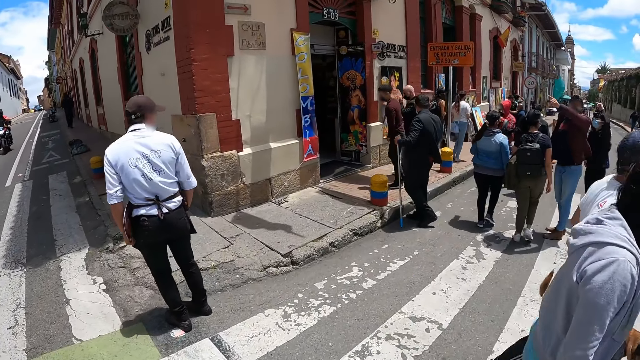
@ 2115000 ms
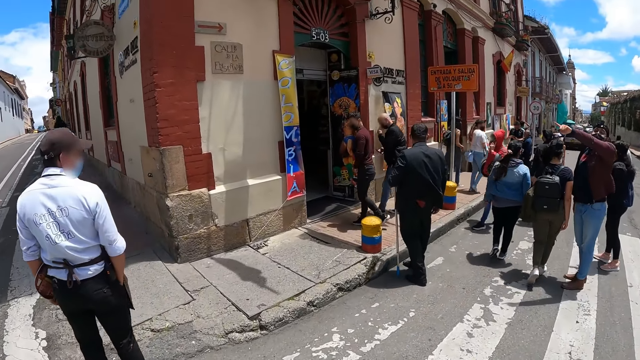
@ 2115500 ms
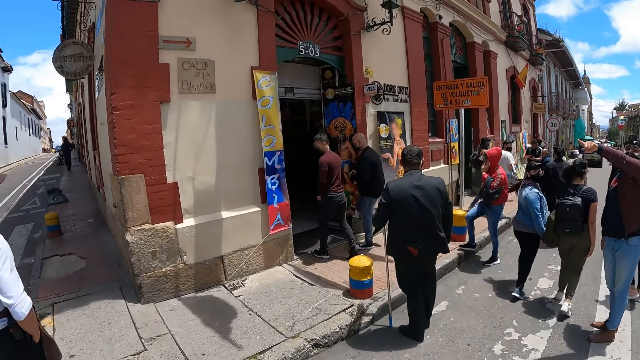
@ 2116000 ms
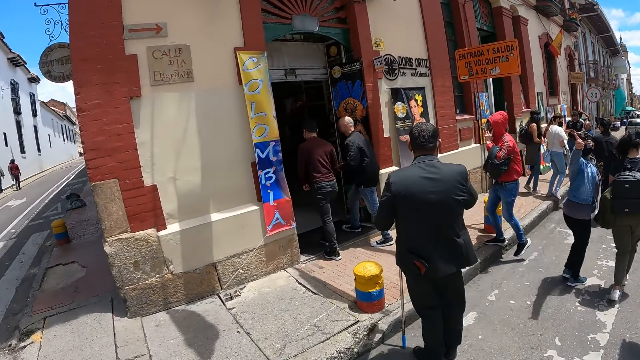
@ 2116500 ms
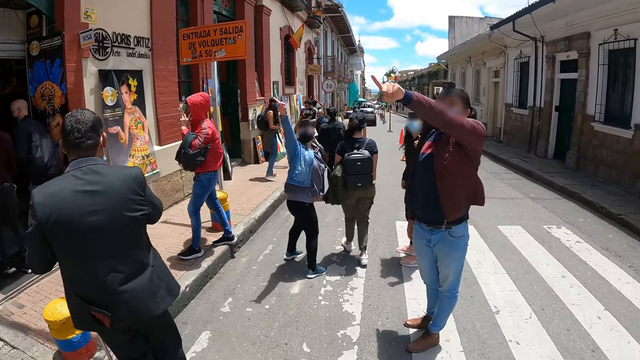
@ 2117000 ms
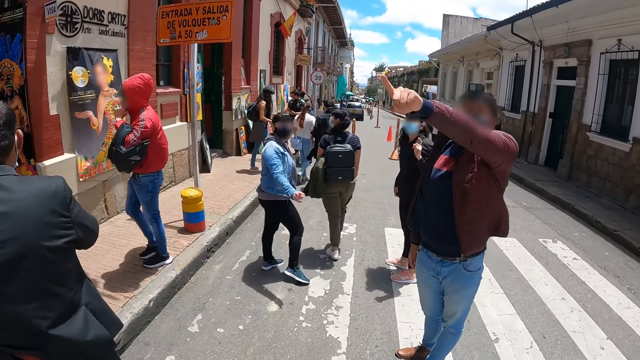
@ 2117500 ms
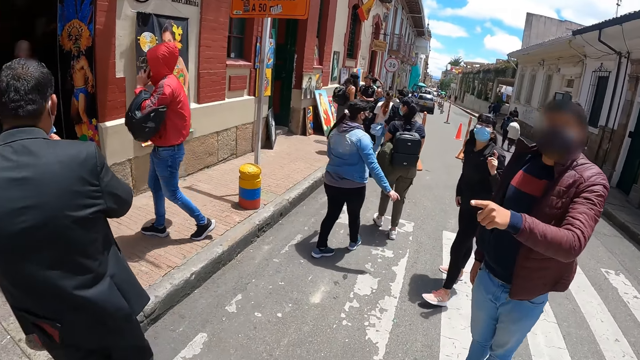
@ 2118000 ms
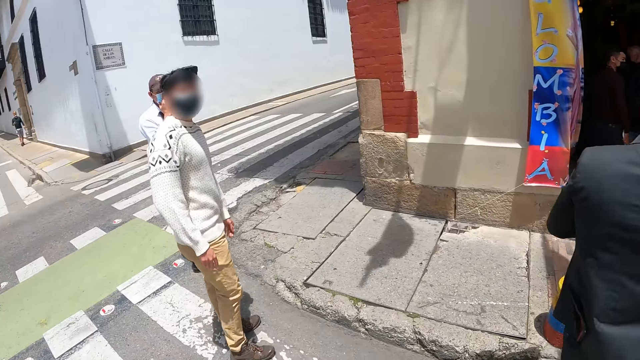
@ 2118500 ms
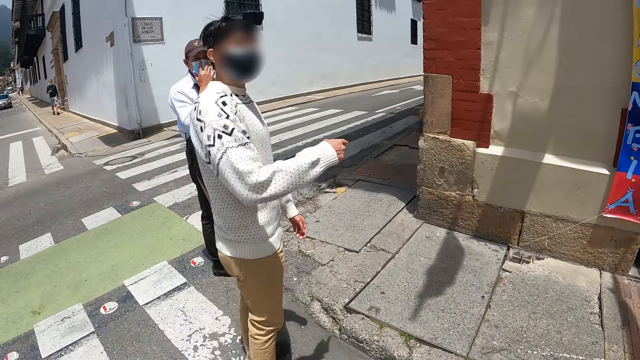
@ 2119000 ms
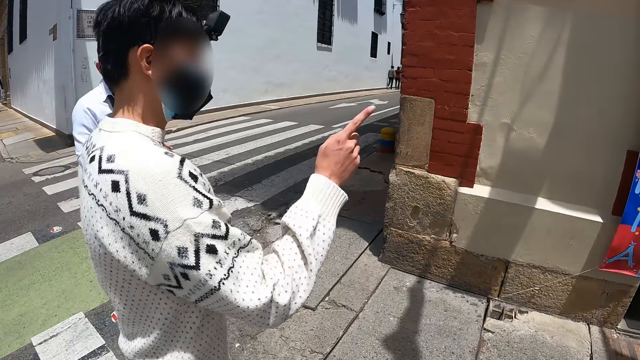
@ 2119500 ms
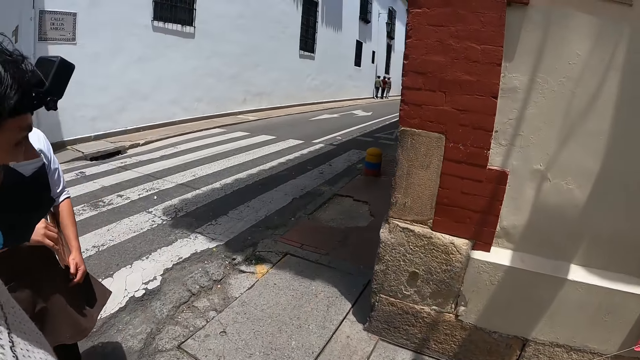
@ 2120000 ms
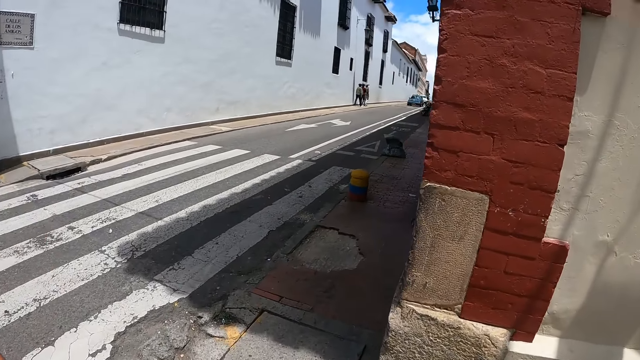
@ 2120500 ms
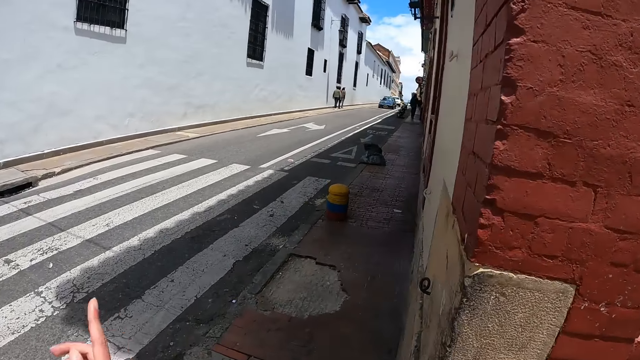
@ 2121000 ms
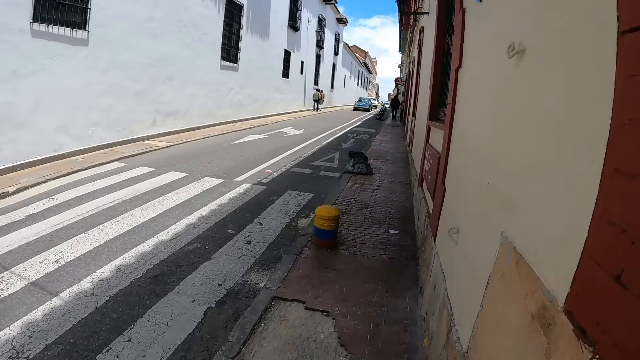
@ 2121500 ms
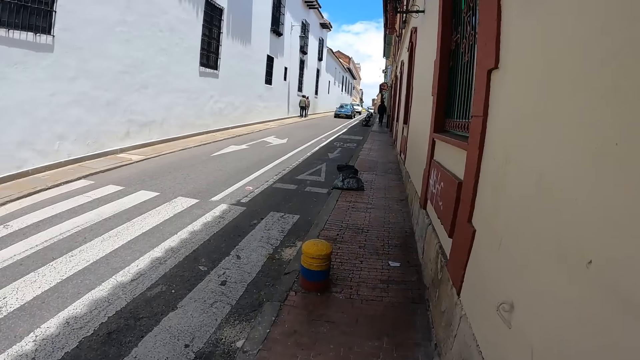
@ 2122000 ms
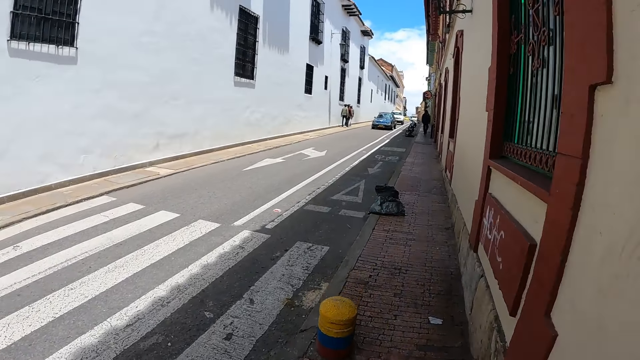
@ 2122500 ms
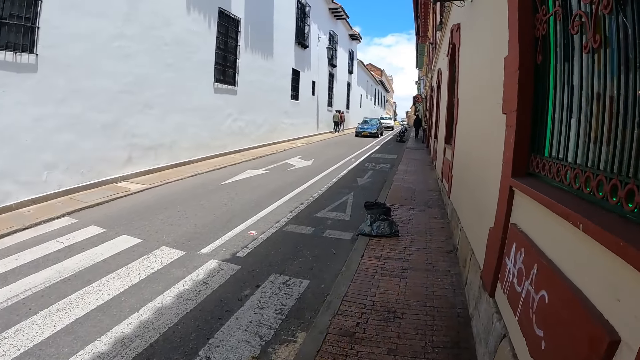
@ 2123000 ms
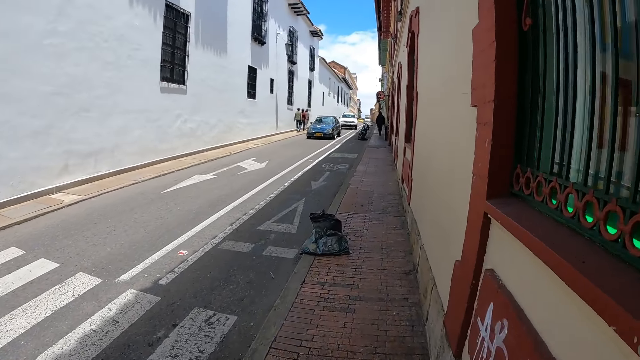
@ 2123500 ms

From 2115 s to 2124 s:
The camera wearer looks at the pedestrians on the road. They look at a man. The man moves a hand. The camera wearer crosses the road and walks on the pavement. The man moves hands. The camera wearer moves hands and walks on the pavement.

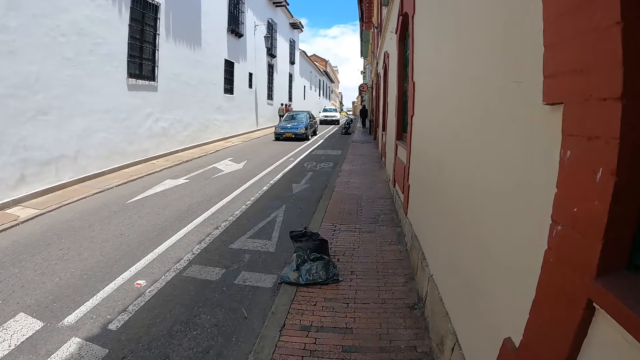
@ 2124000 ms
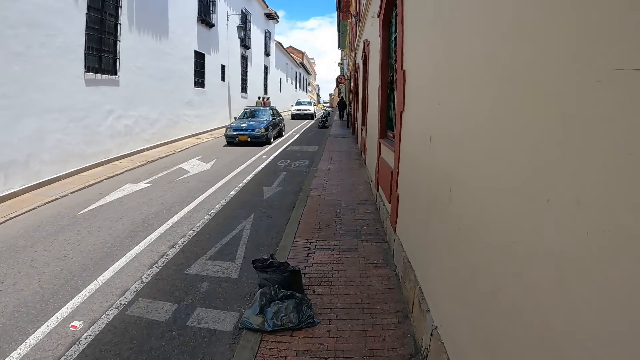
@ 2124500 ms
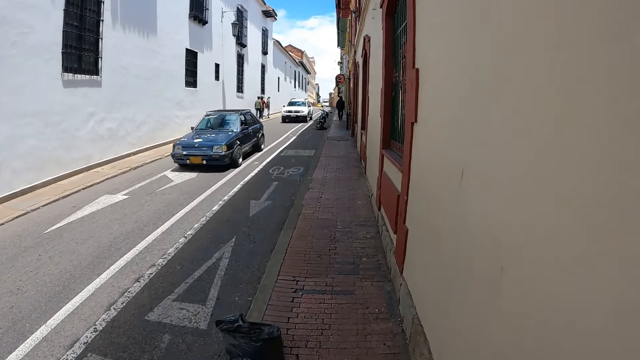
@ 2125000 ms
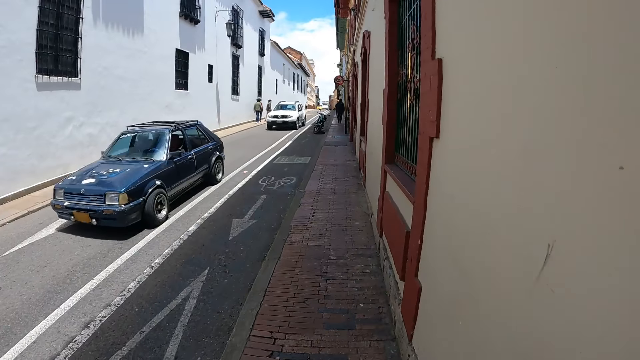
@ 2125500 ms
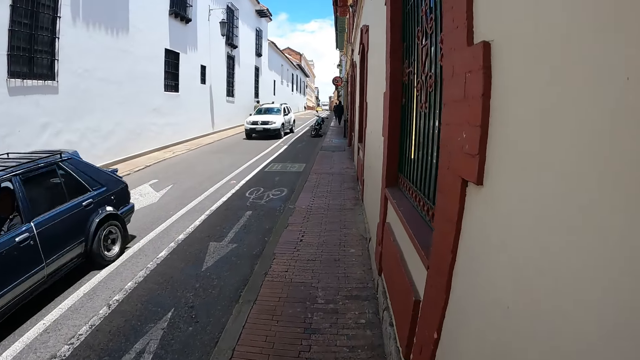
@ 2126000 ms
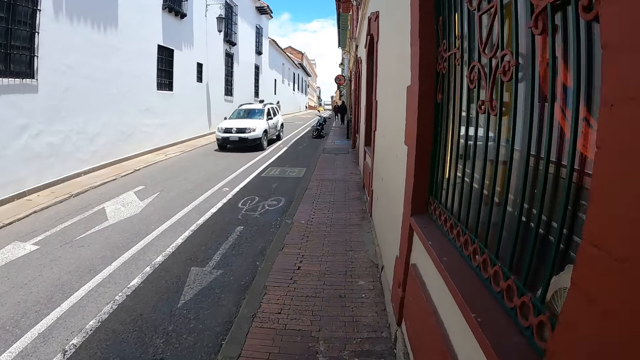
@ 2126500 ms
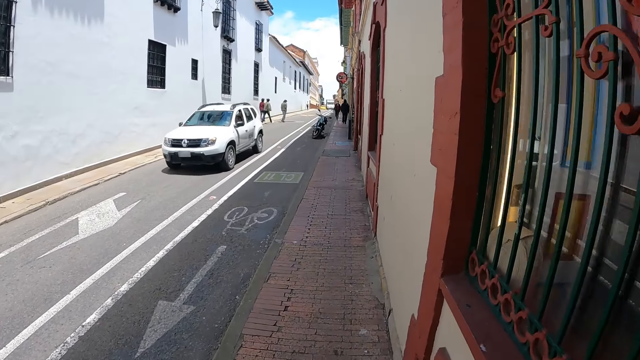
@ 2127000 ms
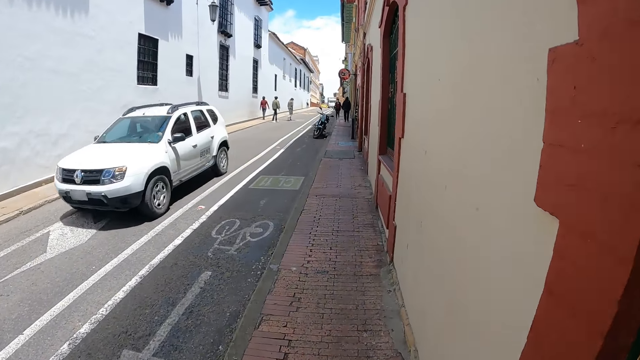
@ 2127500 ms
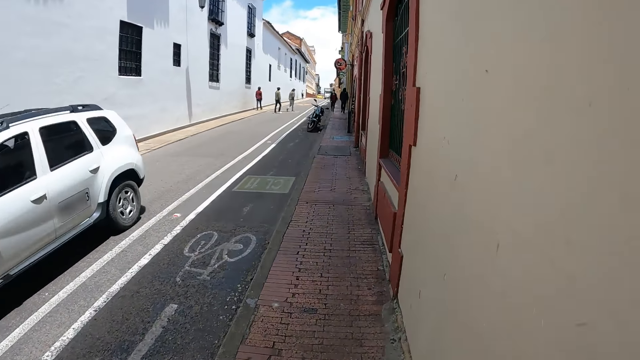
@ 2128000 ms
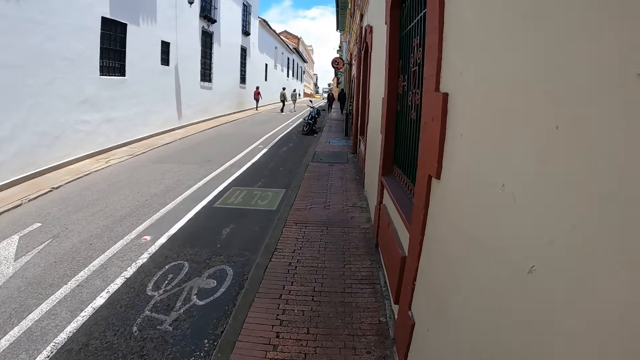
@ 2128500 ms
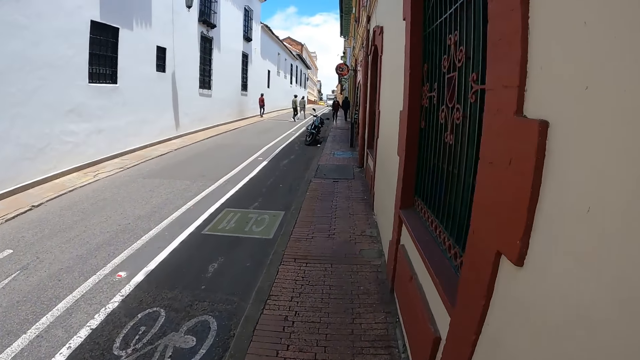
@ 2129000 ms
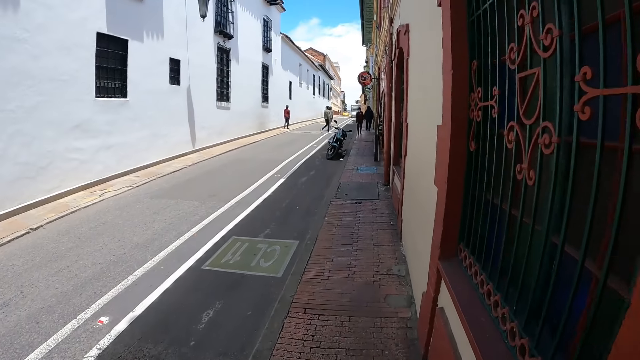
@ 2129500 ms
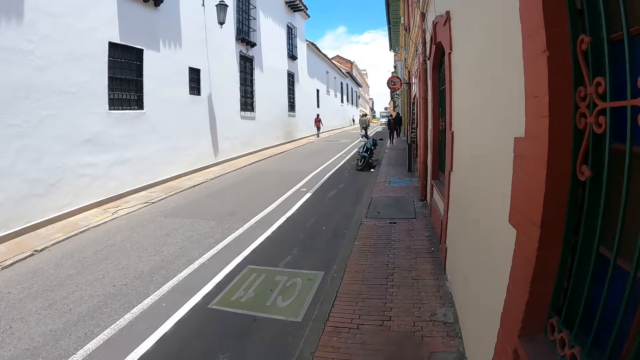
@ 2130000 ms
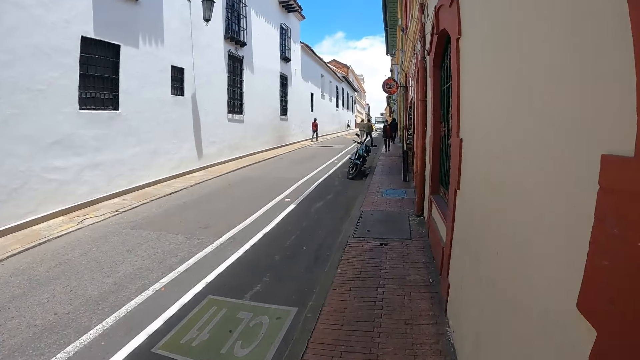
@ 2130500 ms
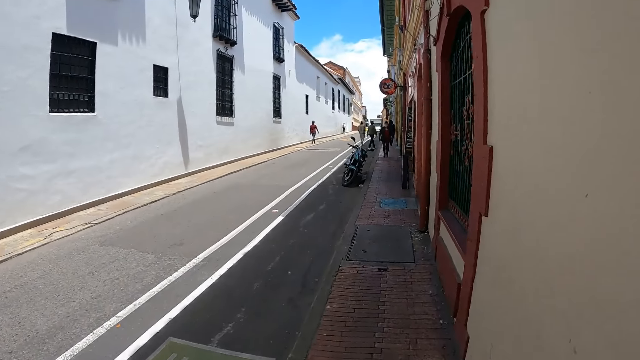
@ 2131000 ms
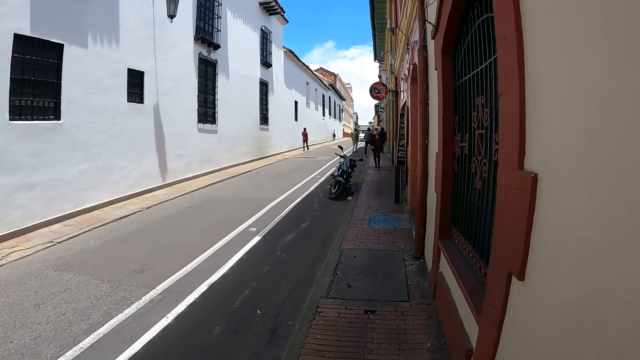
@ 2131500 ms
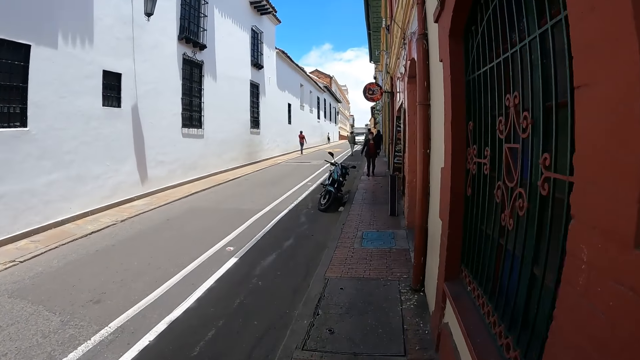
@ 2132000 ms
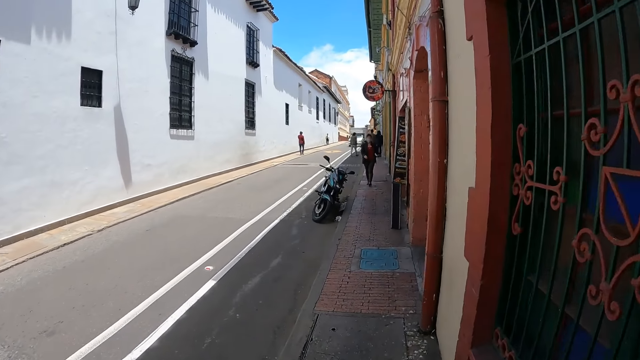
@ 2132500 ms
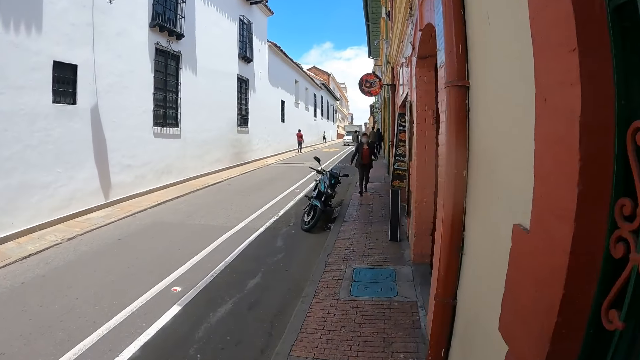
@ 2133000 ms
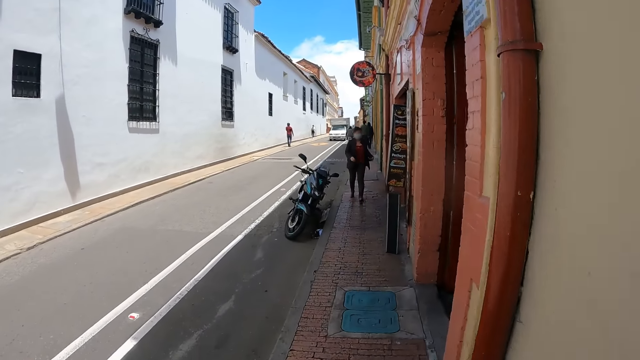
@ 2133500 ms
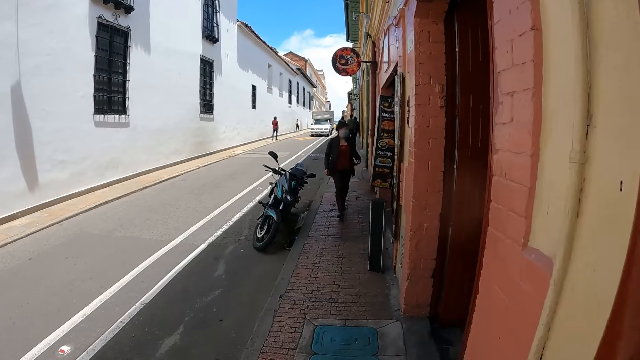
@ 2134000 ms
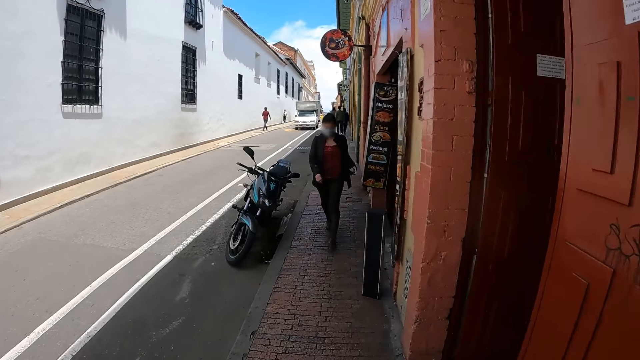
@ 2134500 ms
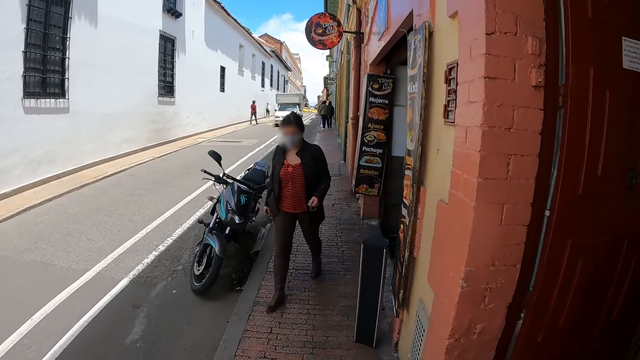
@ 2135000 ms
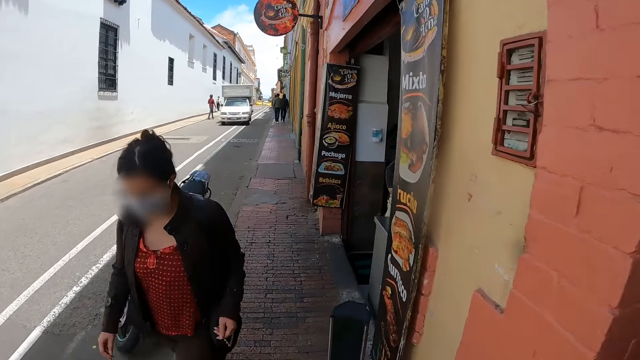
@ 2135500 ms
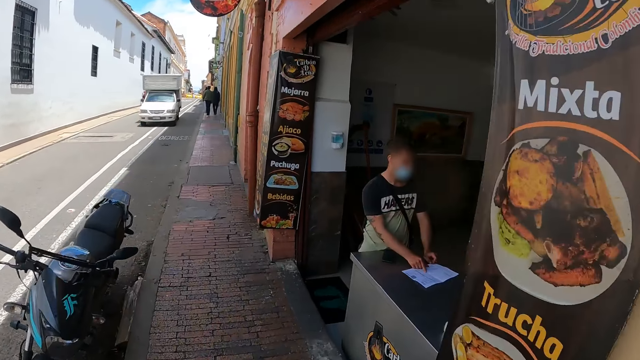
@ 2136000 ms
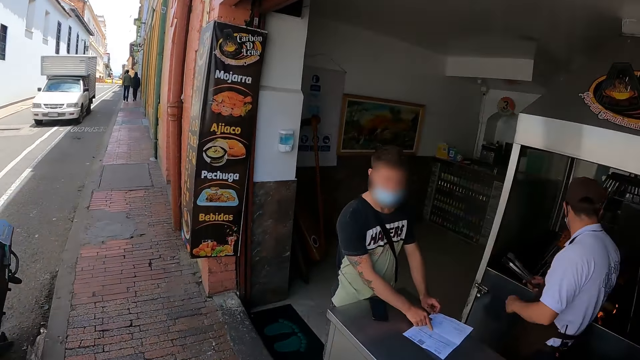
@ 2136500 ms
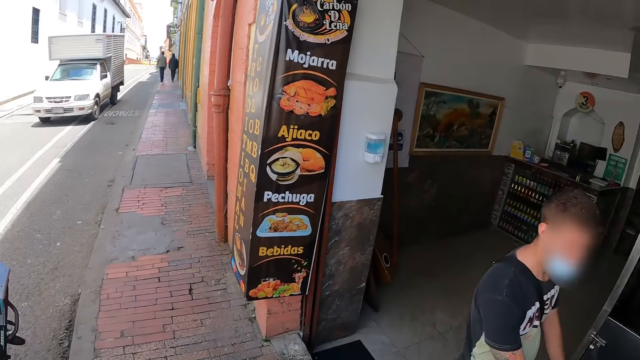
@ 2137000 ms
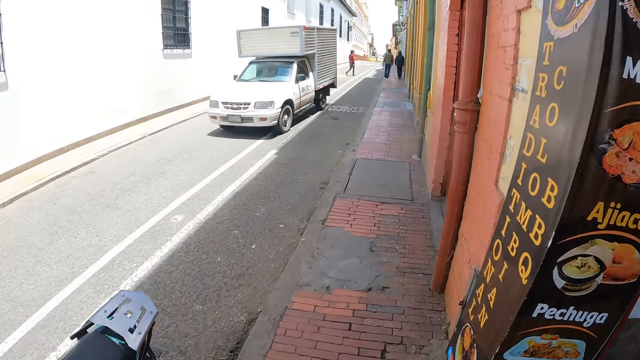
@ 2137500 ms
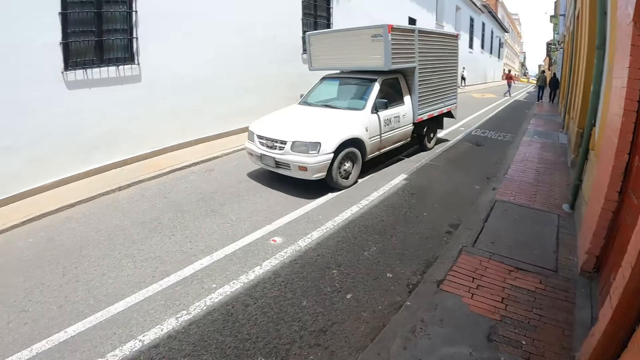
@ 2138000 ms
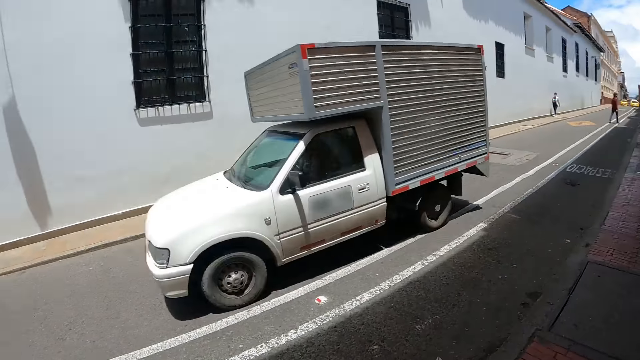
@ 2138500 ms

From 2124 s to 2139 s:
The camera wearer looks at the trash papers on the roadside. They look at the car on the road, and again. They walk on the street pathway. They look at the pedestrian. They look at the motorbike on the roadside. They look at a person. They look at the vehicle on the road.
